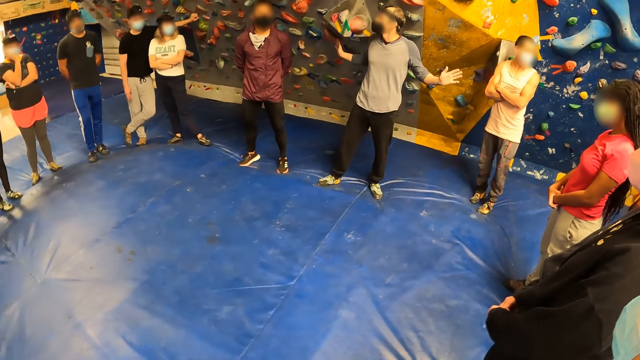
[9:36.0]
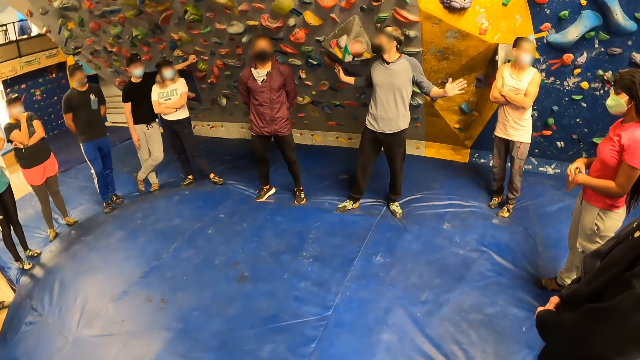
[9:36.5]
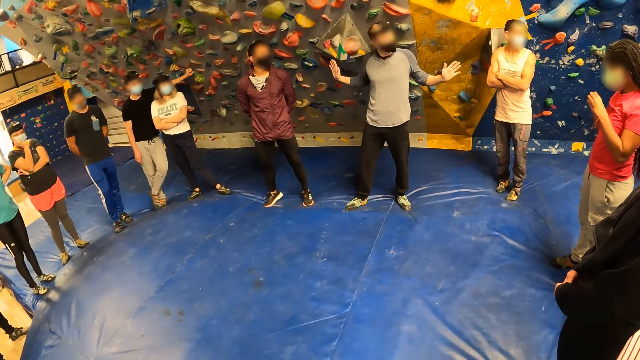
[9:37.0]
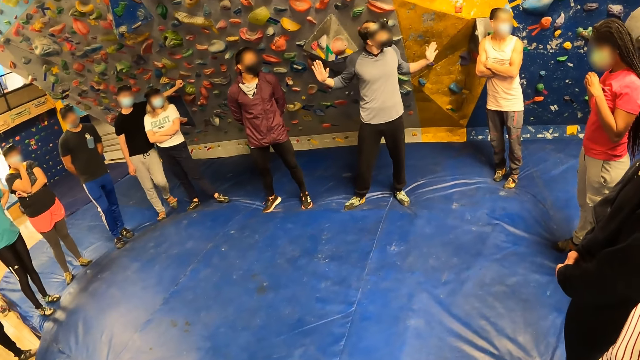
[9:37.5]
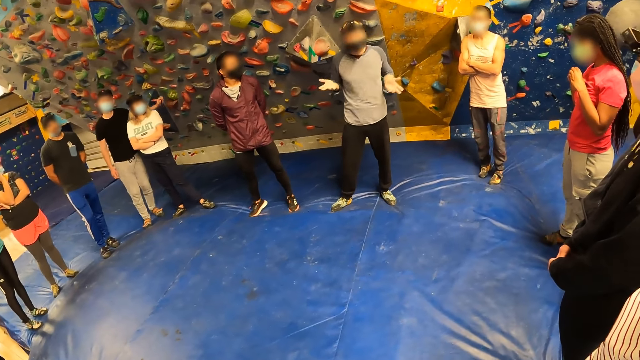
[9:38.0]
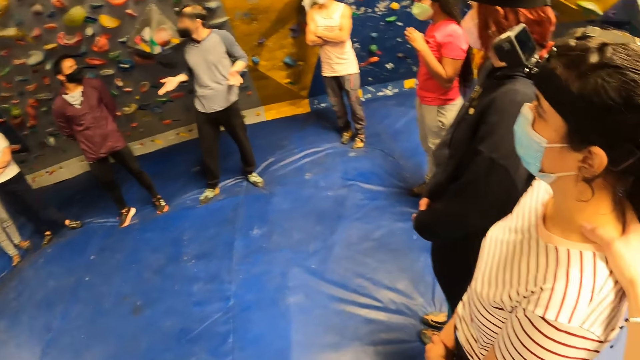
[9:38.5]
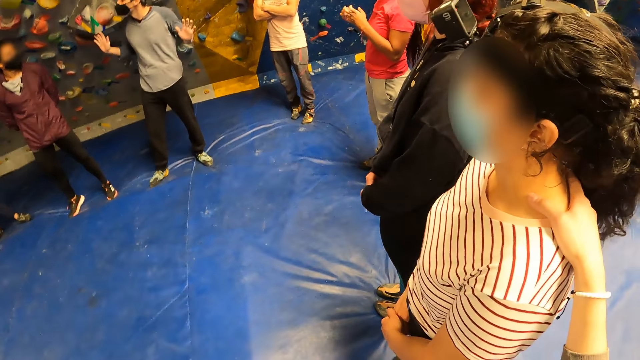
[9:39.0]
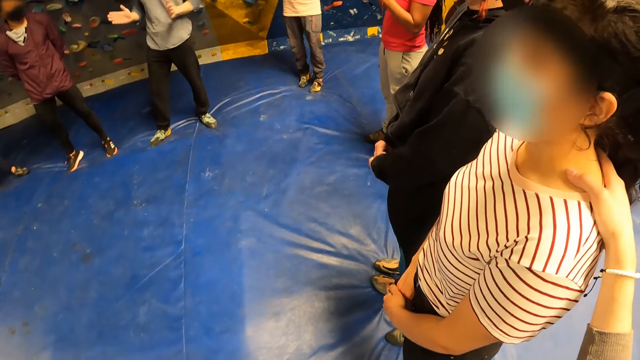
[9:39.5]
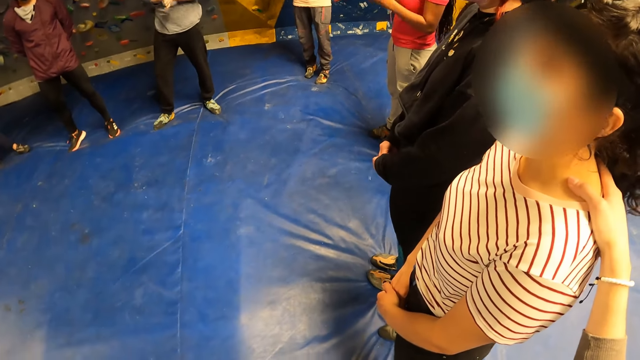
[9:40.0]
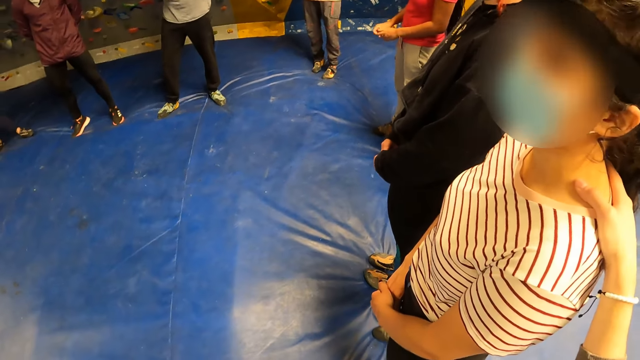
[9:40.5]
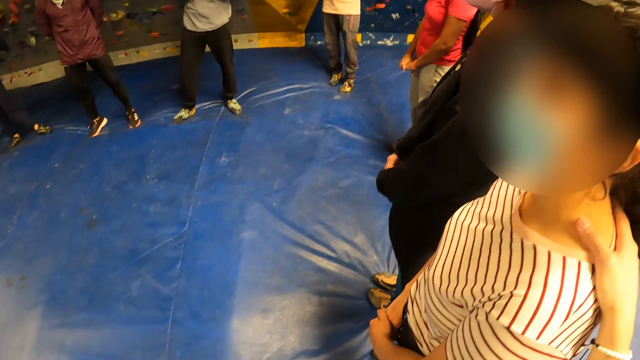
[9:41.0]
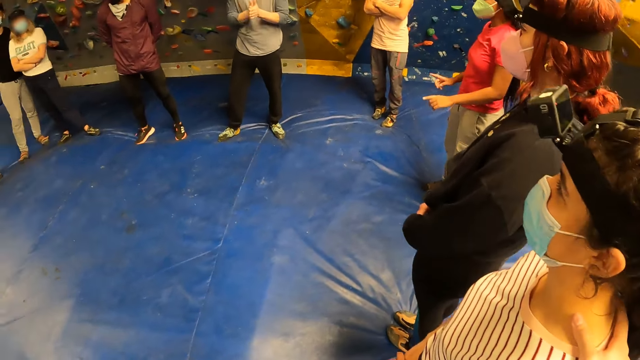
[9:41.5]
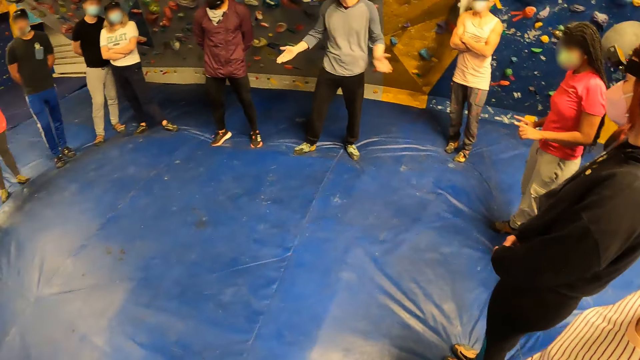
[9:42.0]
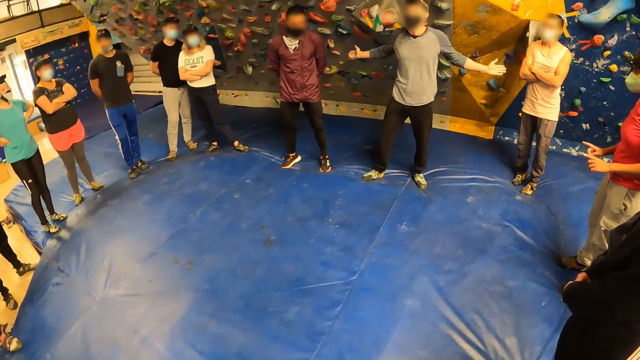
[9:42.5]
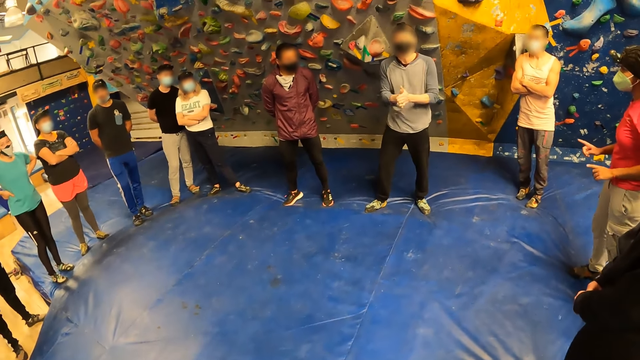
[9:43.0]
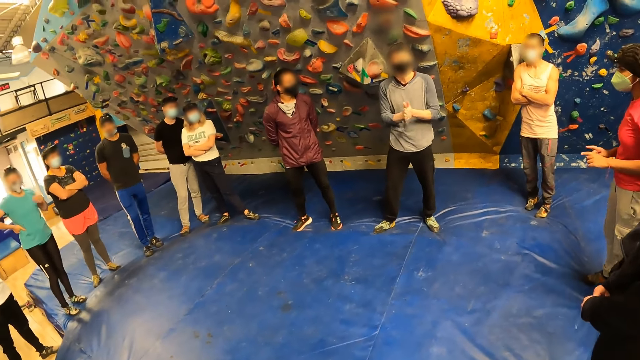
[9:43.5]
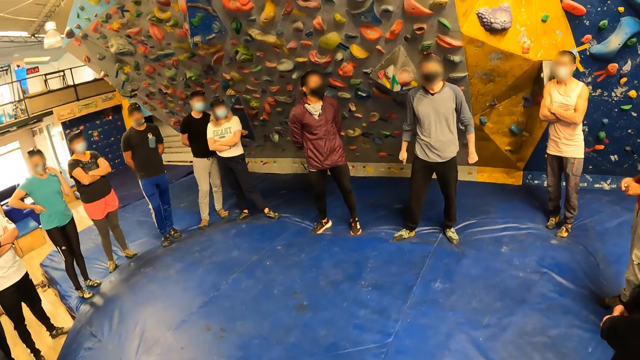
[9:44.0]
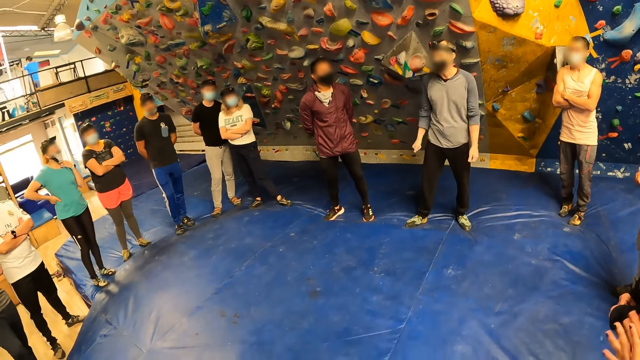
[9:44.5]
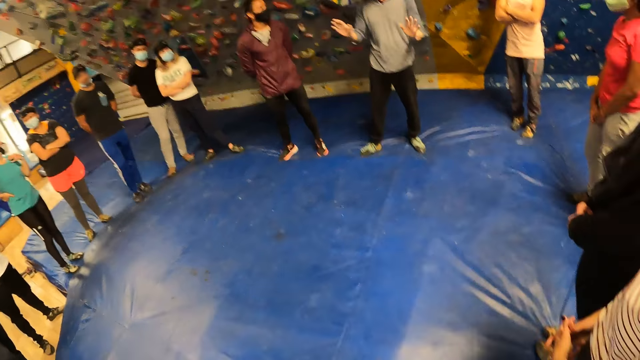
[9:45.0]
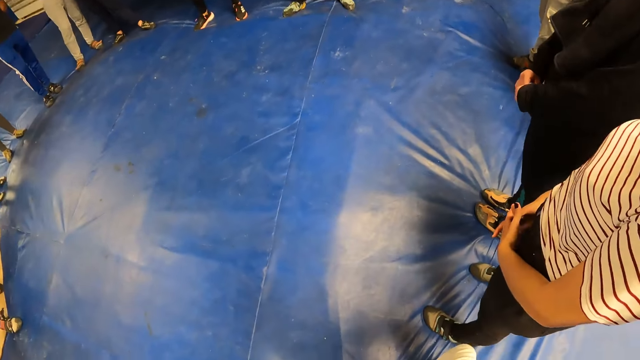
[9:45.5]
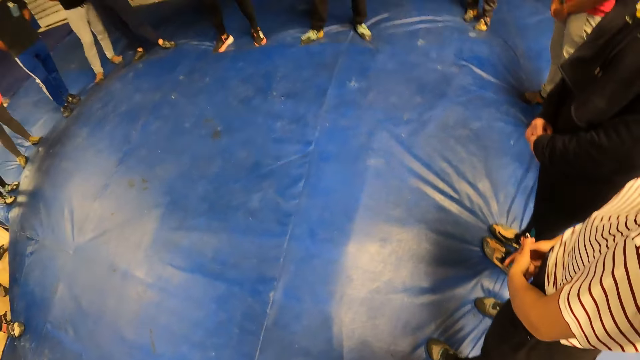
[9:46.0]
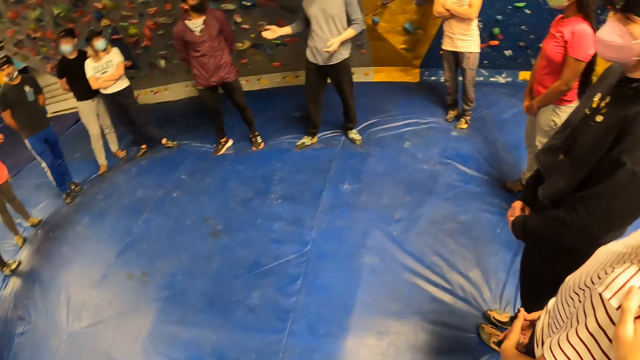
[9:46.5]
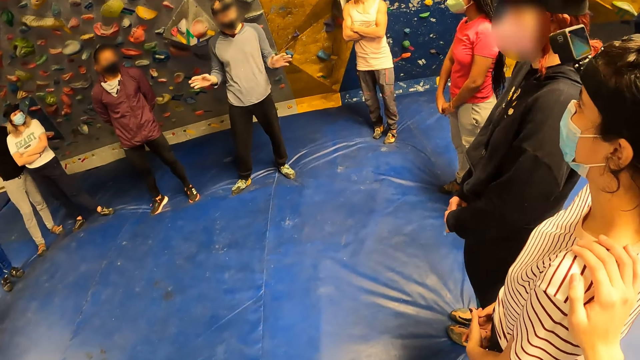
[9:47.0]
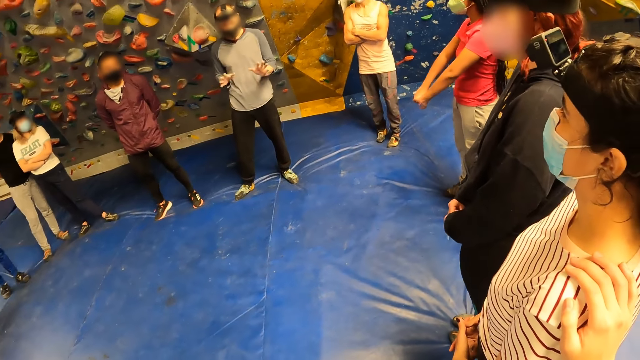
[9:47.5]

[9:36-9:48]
The camera wearer touches someone's neck. A lady dances. Another lady stands next to a lady. A man stands next to the second lady. A third lady stands next to the man. Another man moves his hands.

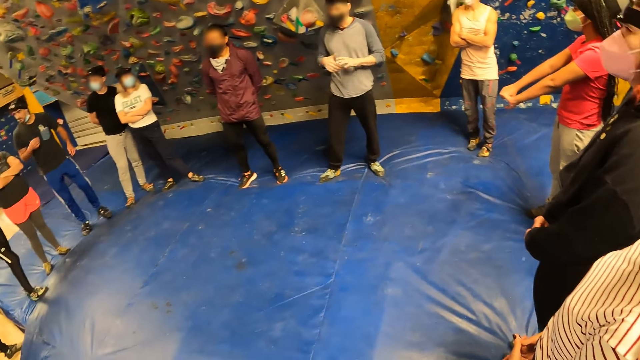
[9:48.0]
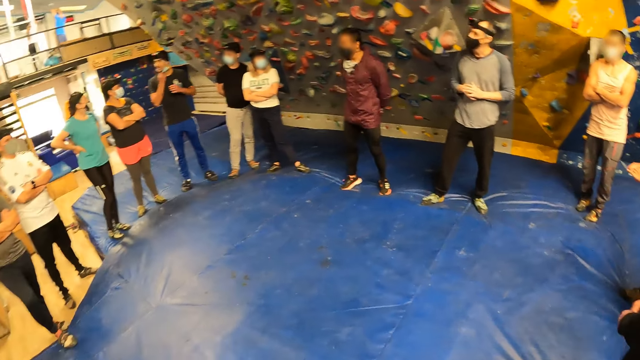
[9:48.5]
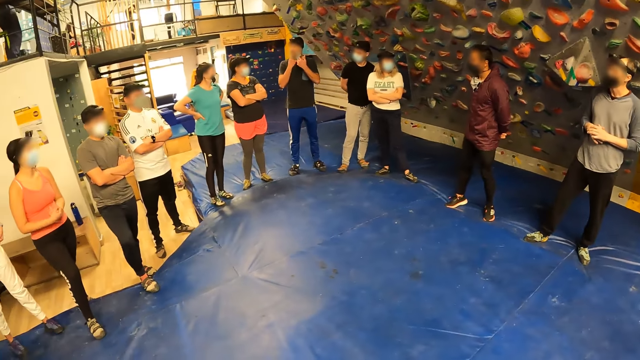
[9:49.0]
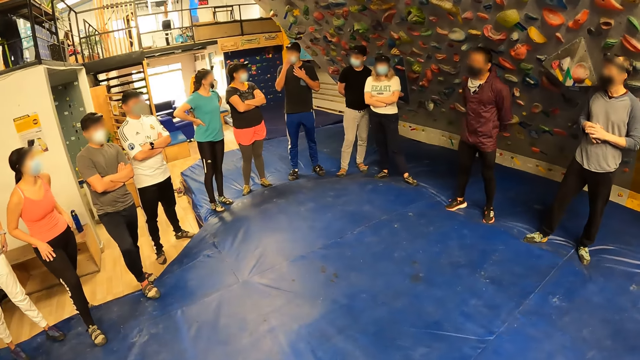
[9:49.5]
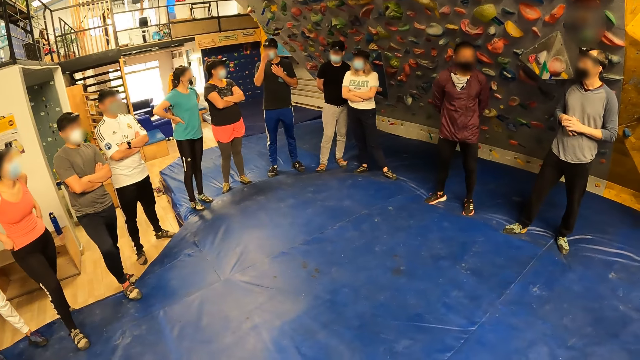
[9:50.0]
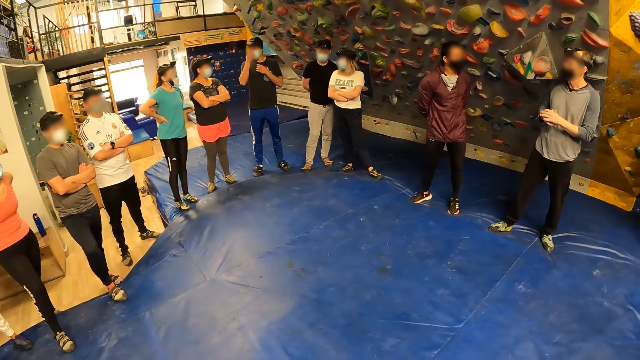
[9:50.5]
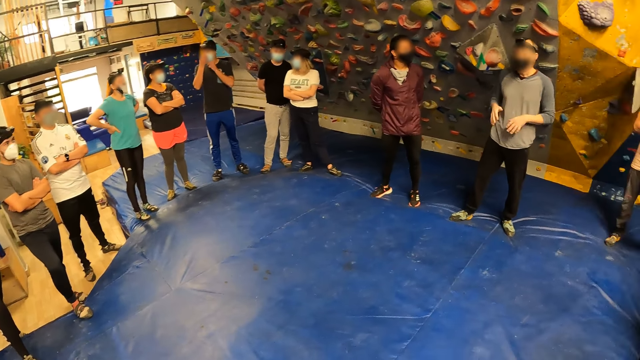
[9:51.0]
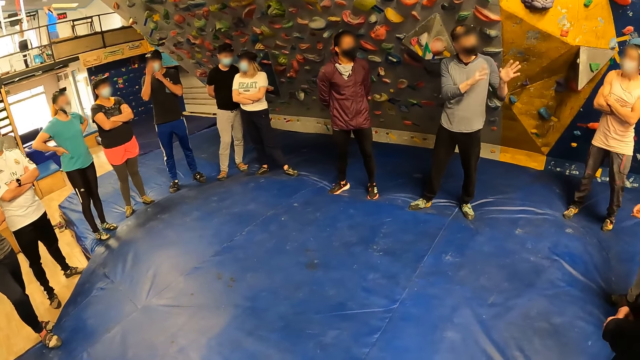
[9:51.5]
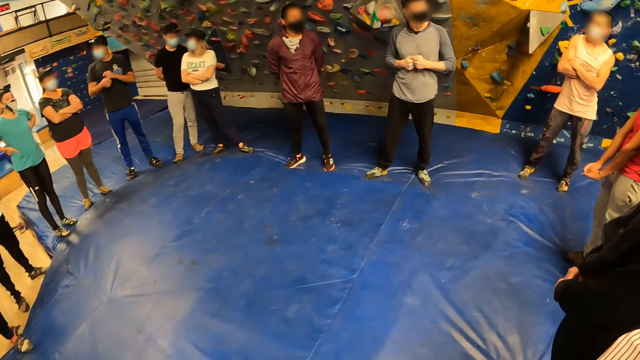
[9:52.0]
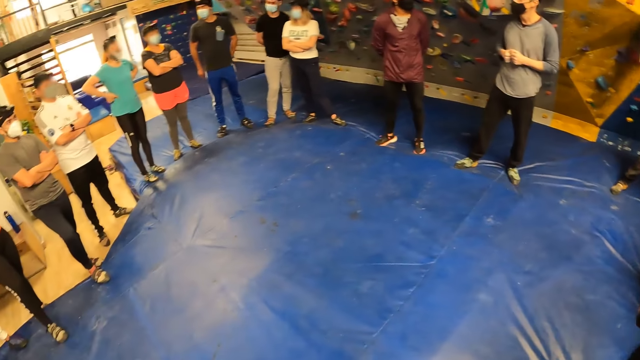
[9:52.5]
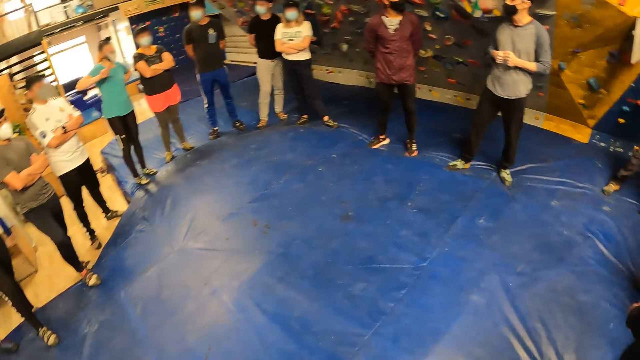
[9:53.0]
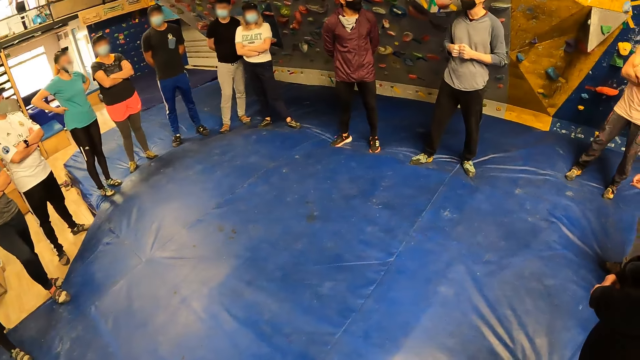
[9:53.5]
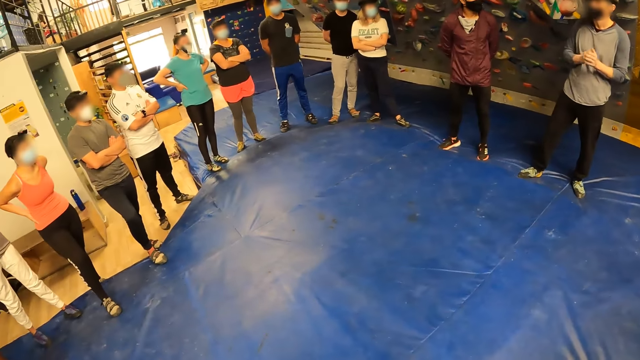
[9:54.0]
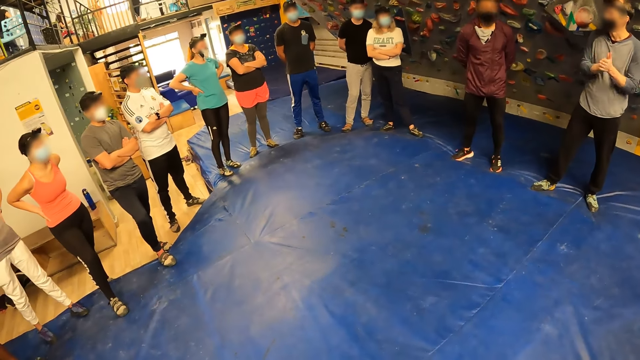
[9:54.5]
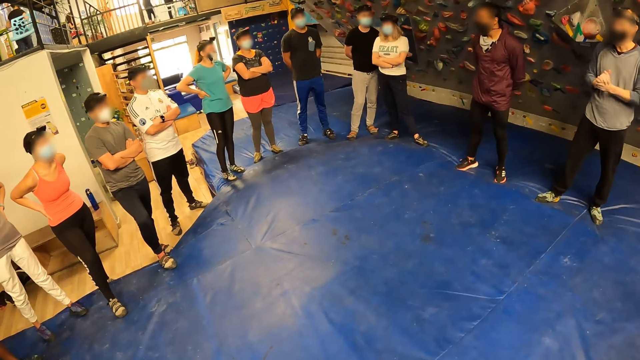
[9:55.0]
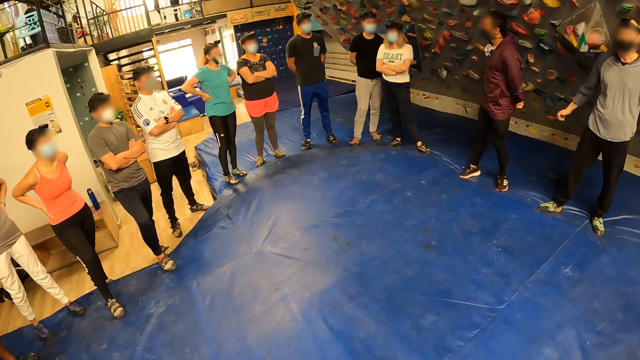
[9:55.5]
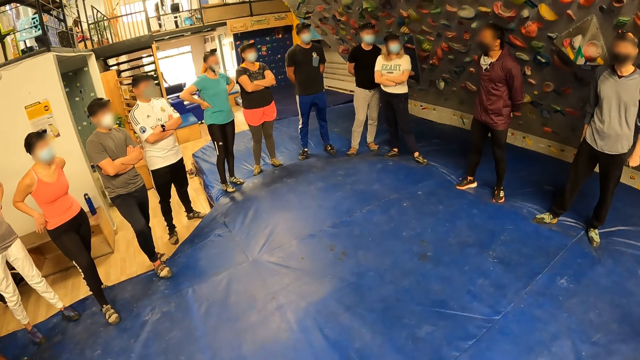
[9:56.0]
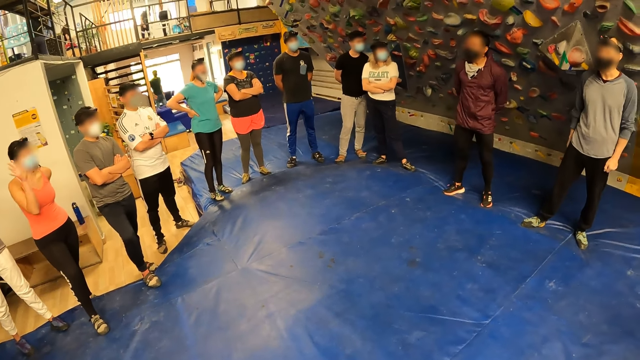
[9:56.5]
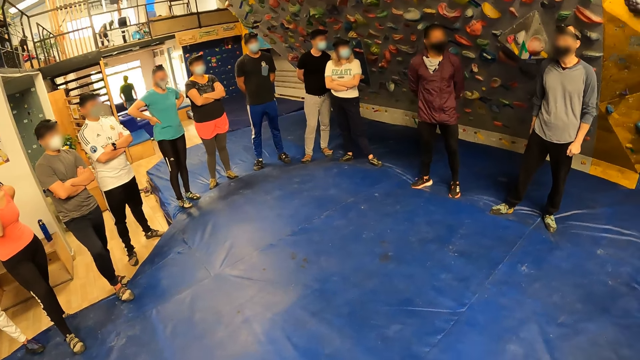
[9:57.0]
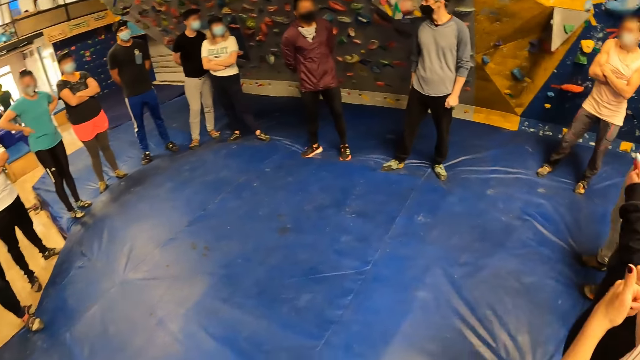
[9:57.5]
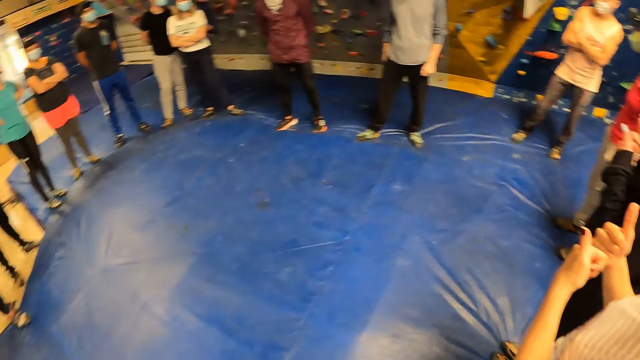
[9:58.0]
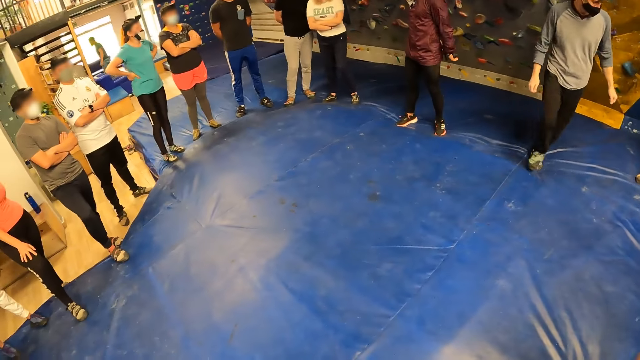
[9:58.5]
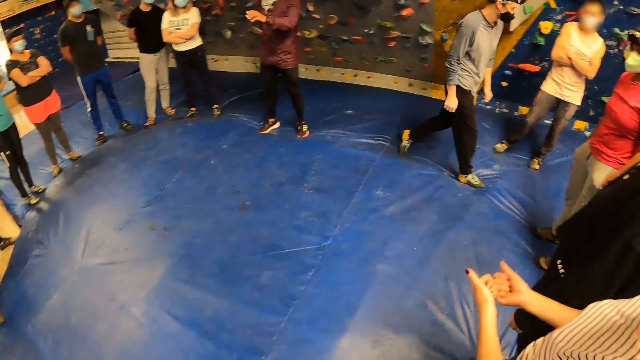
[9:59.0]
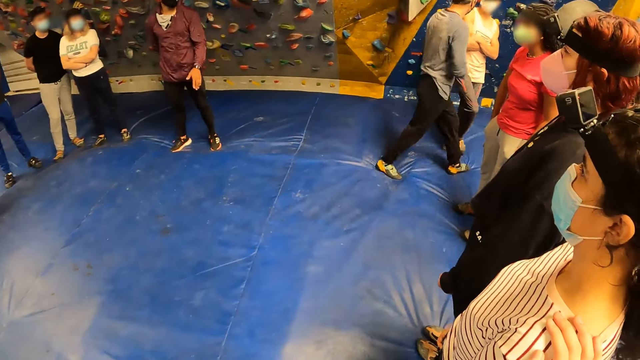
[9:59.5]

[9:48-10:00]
A lady stretches her hands. A man adjusts his nose mask with his right hand. Another man touches his face. Another lady stands next to someone. A third man stands next to the second lady. The second man puts his hands on his back. A fourth man rubs his hands together. The second lady moves her hands. A third lady puts her thumbs up. A fourth lady walks around.
